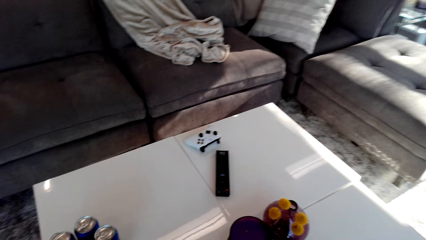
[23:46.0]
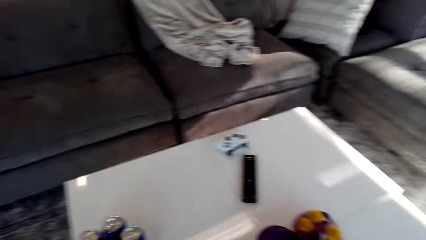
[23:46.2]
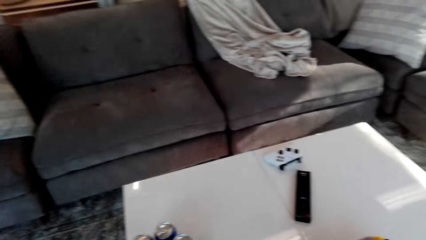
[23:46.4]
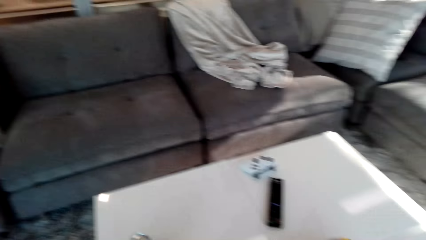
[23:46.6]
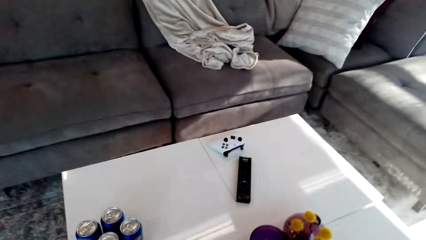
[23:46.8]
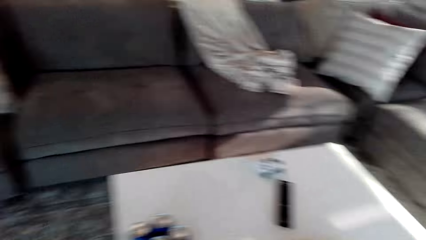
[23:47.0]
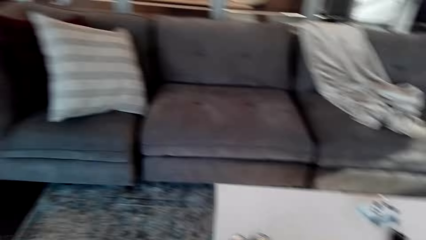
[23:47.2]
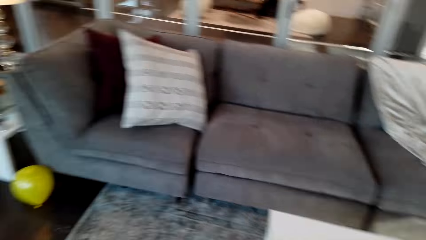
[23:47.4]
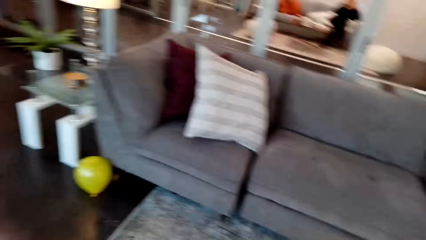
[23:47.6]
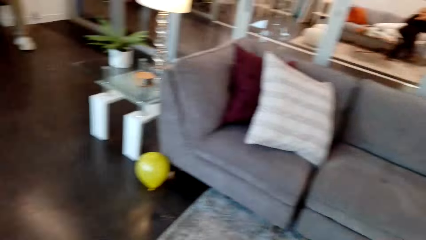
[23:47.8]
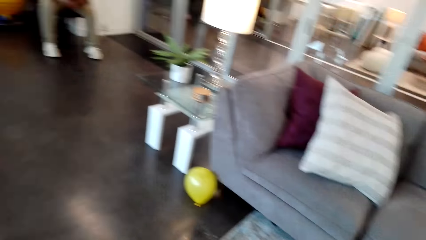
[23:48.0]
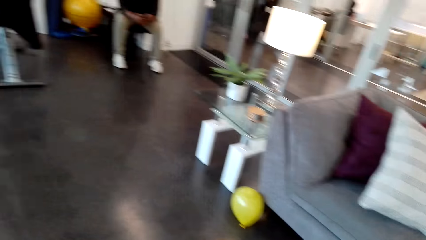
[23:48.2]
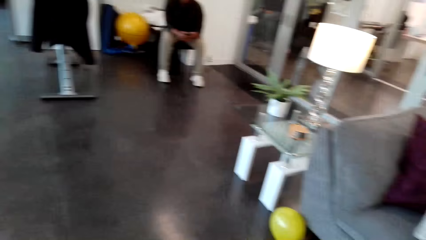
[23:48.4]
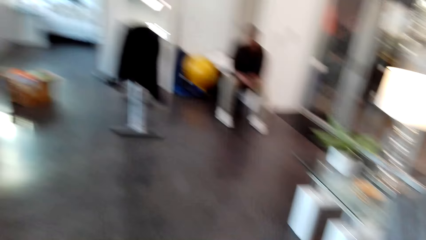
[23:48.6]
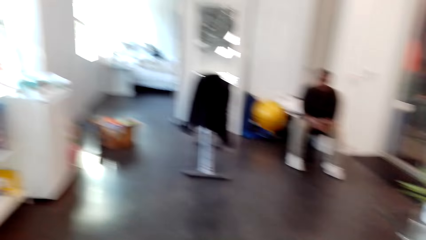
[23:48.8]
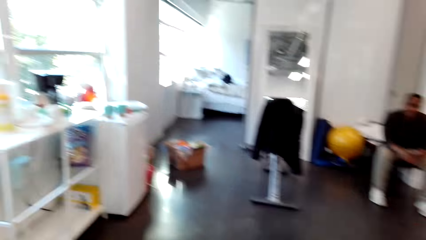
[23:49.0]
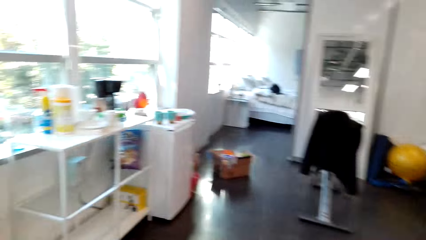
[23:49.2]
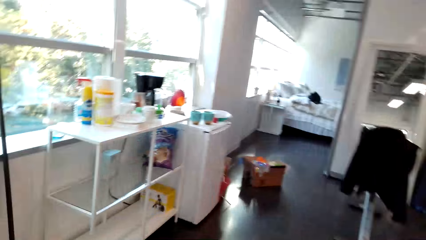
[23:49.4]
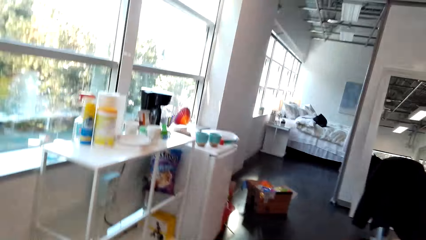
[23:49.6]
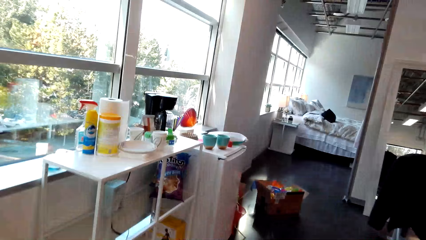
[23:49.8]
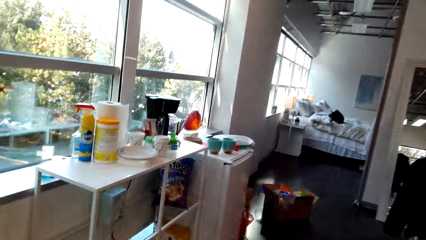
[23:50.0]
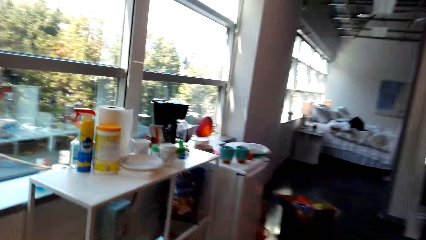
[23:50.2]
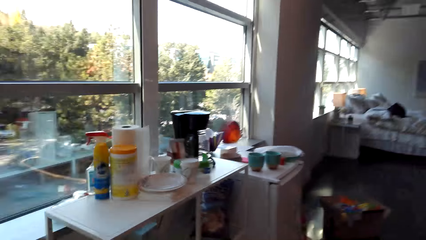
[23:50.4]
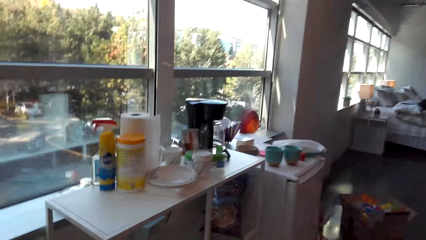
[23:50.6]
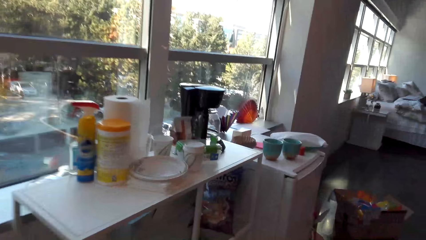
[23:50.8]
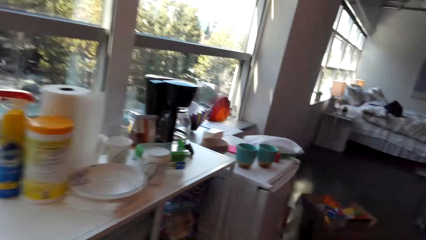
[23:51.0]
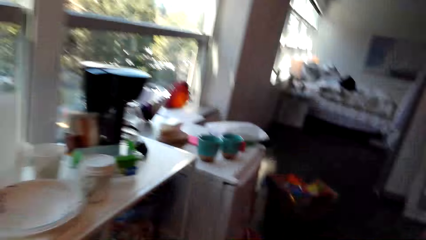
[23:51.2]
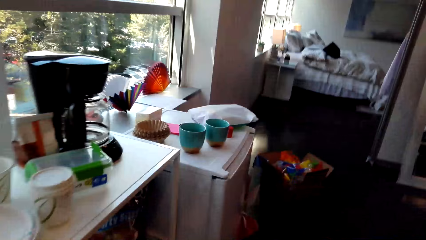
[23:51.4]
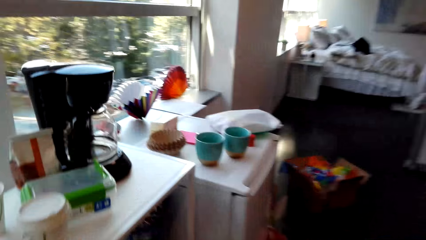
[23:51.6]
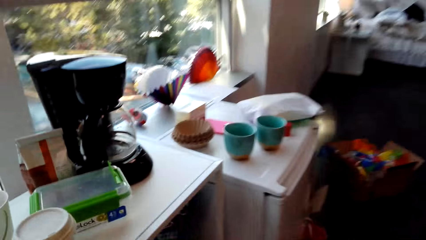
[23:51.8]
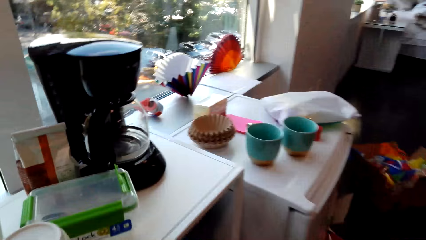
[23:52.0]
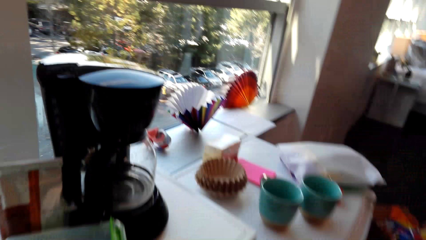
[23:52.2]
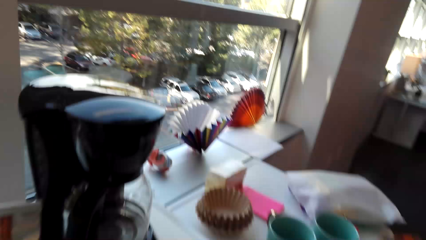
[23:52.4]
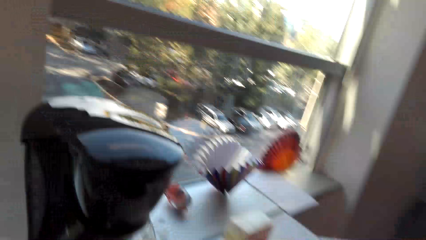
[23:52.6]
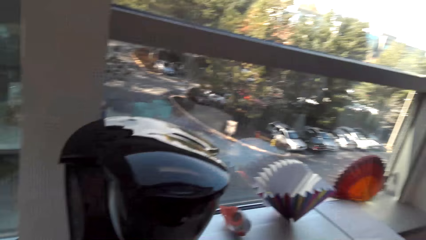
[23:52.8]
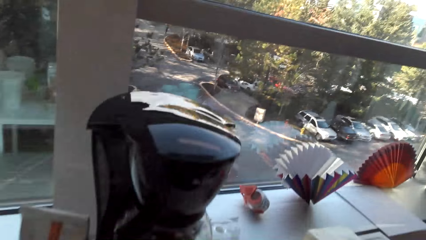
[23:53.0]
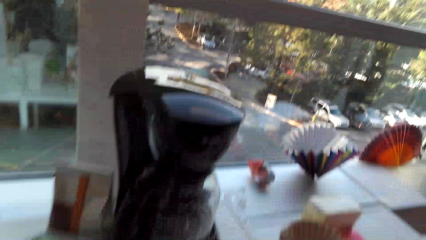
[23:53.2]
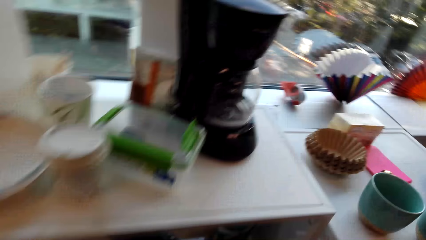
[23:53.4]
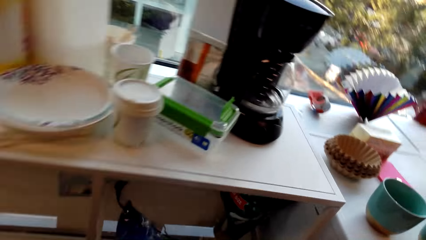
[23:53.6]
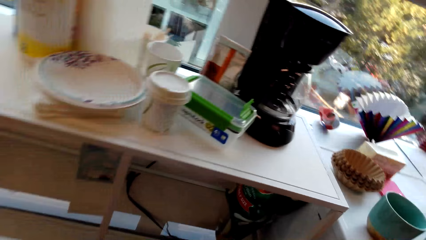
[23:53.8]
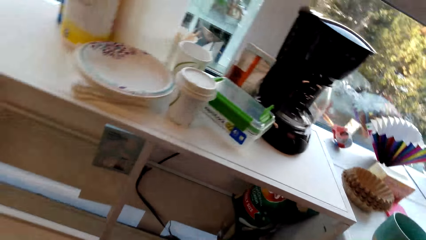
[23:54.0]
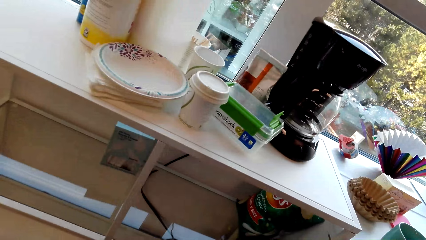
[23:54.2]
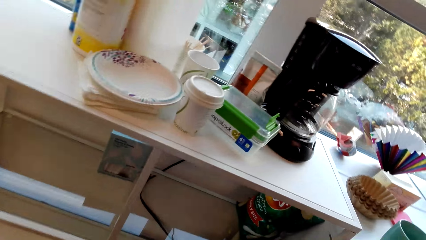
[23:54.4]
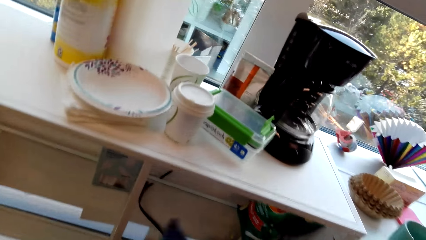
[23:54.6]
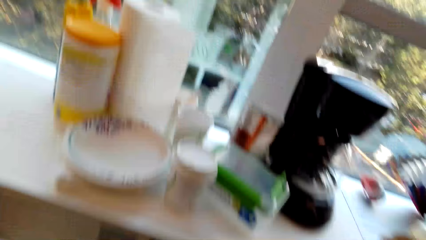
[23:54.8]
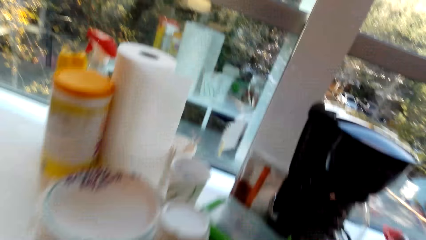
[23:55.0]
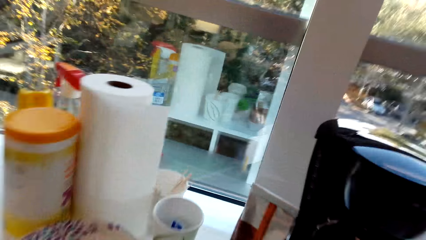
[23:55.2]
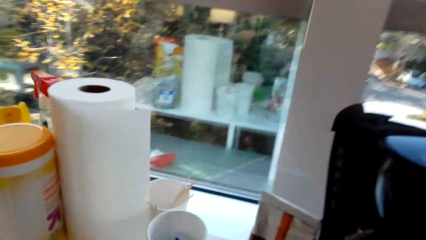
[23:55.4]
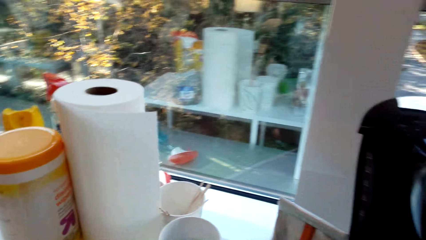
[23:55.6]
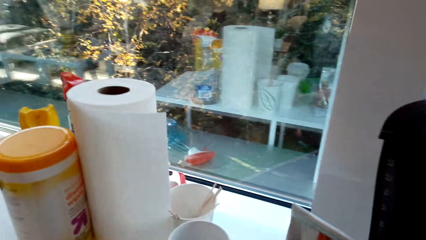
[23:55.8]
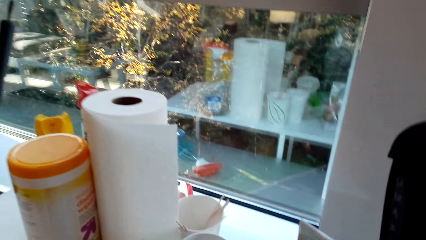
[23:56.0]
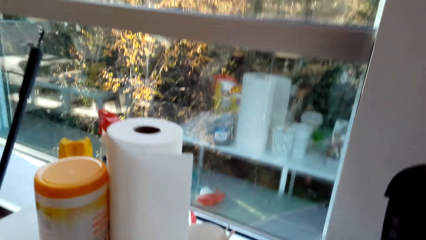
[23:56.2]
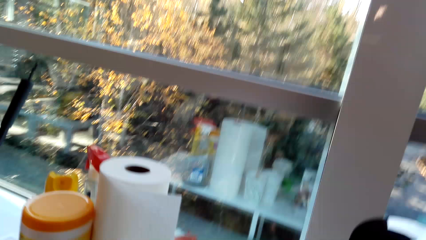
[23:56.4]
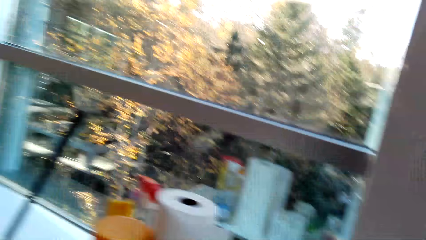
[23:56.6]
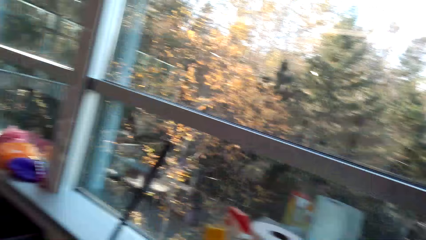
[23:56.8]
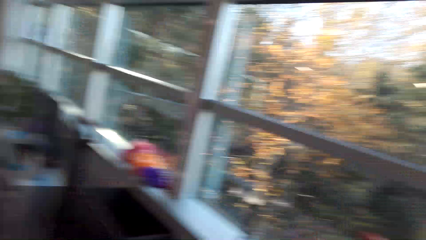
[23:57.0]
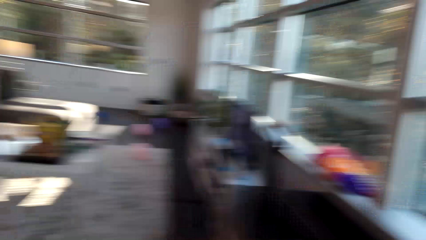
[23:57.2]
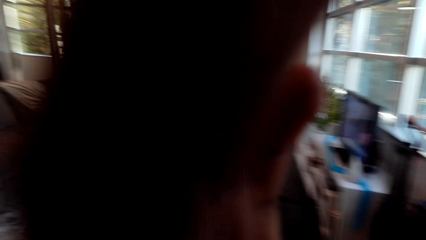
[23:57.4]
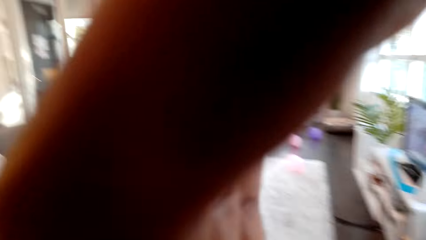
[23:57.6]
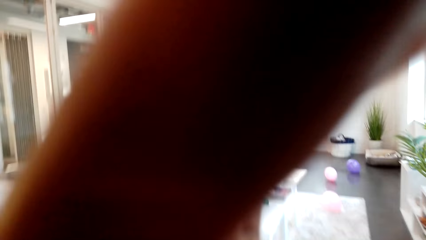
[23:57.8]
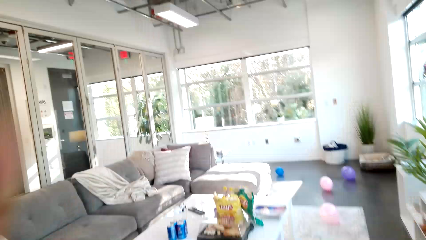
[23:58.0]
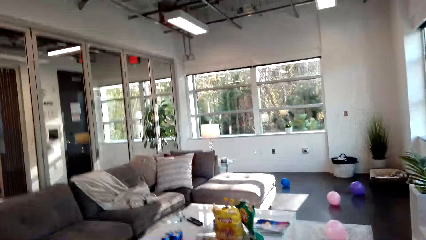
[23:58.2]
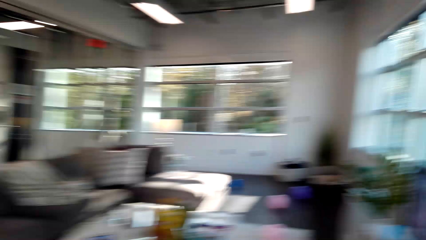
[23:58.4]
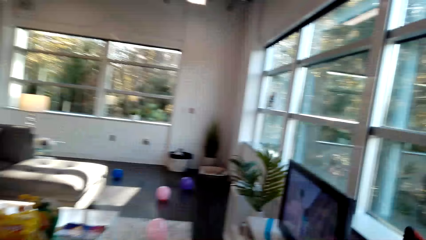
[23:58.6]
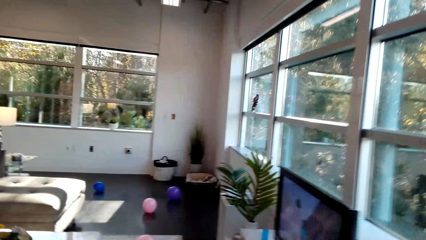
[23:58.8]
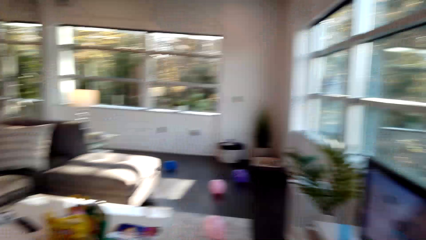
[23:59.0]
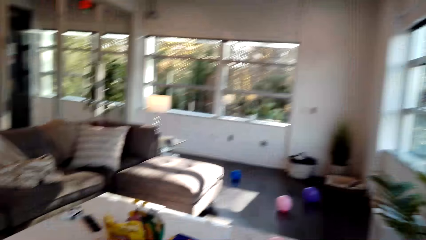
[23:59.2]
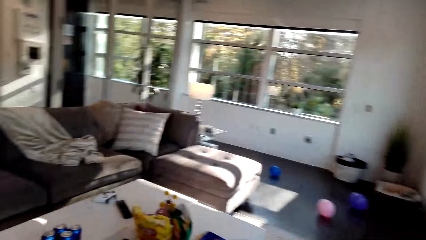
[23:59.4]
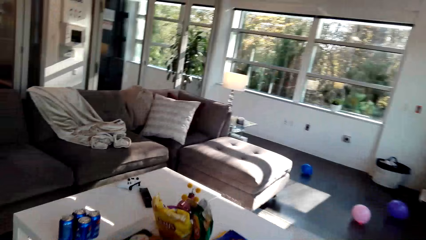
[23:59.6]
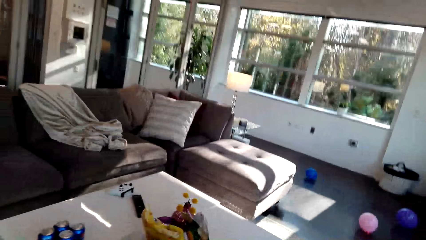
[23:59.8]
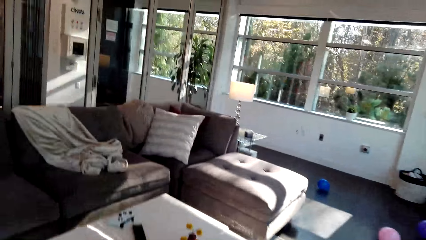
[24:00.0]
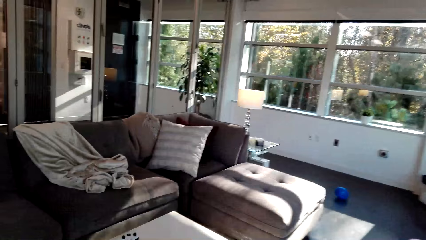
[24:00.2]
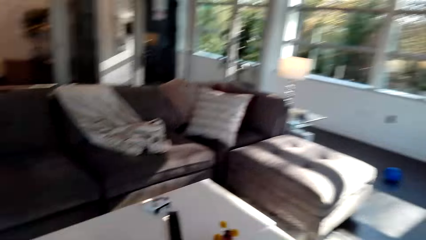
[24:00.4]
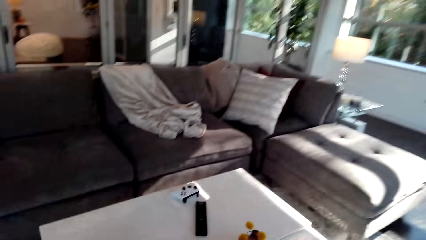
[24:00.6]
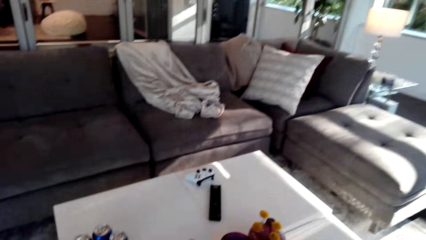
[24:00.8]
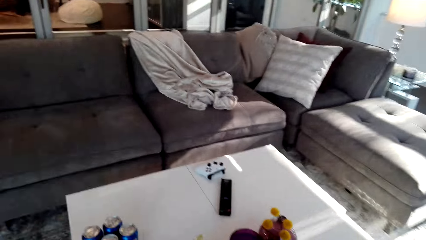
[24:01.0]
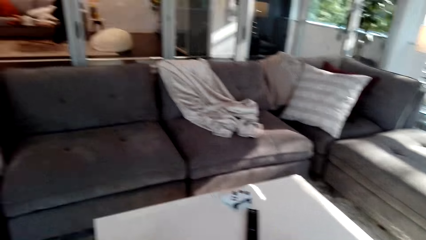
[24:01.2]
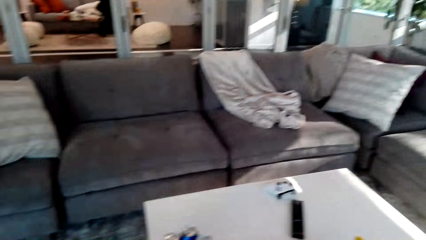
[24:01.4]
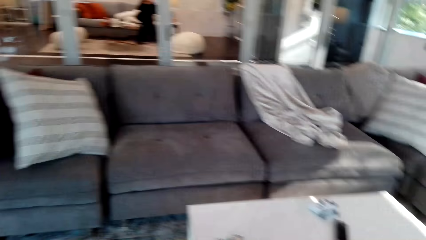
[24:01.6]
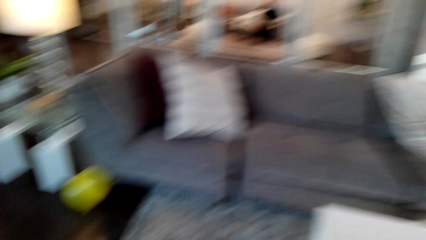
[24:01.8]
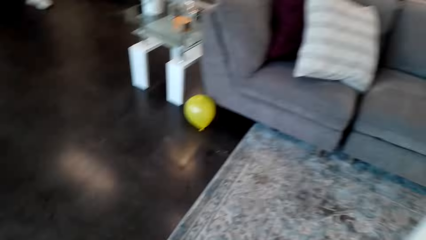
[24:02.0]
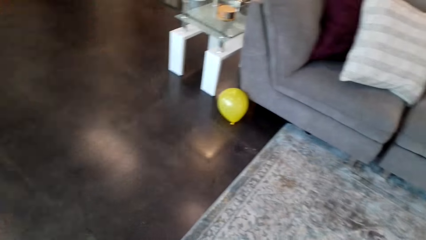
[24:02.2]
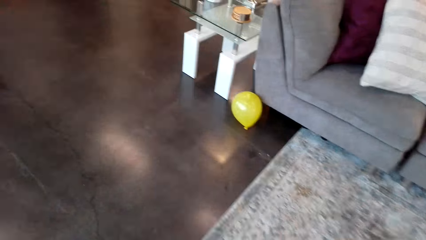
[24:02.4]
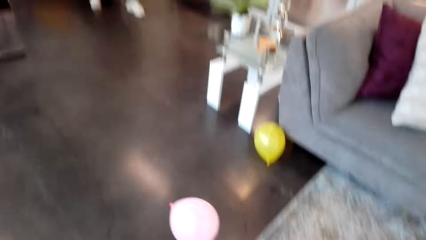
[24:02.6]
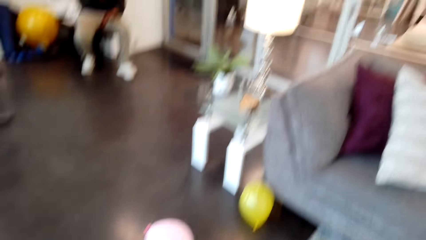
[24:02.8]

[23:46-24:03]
The camera wearer bends to the table. They walk. They laugh. They talk with a person. They stand by the table. They put a pack in the shelf. They adjust the camera. They walk. They talk with the person.
